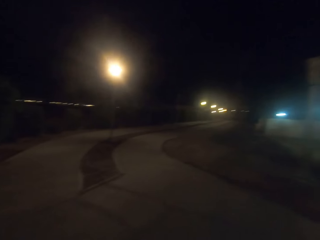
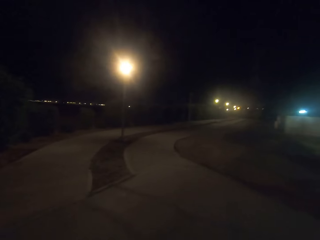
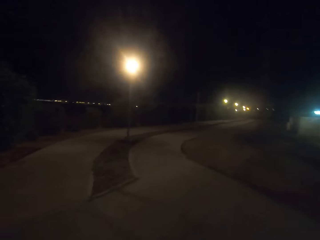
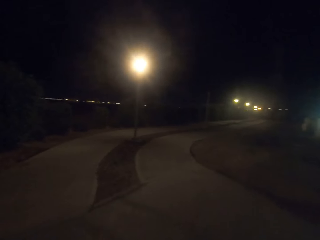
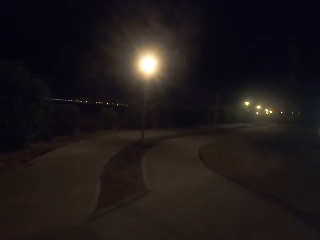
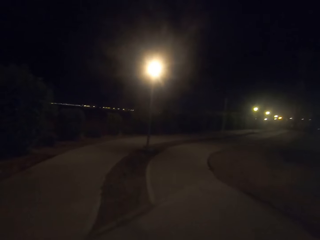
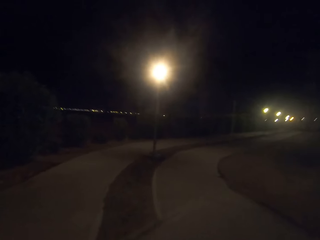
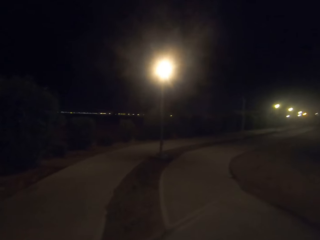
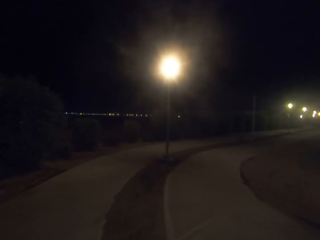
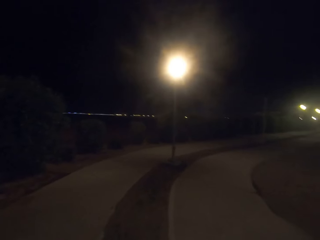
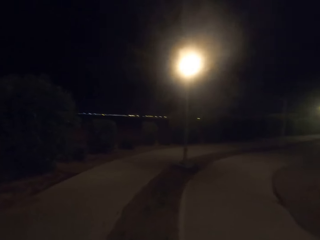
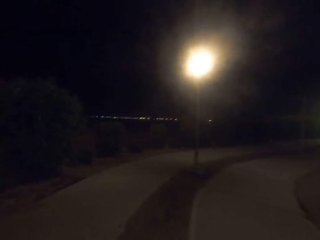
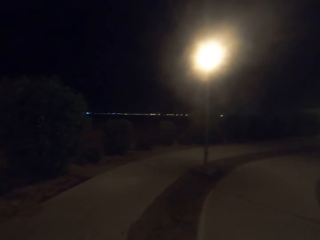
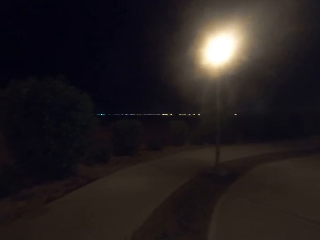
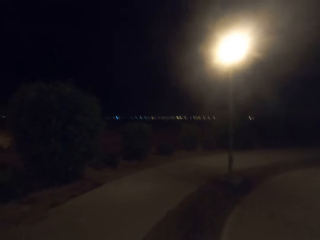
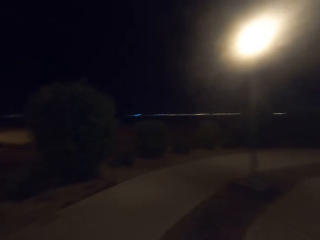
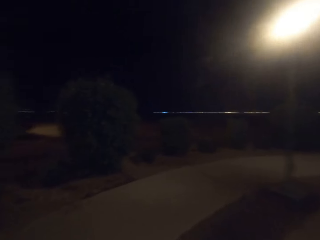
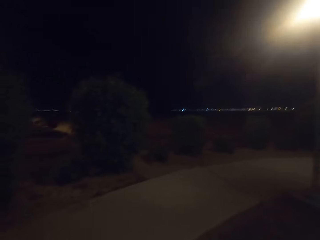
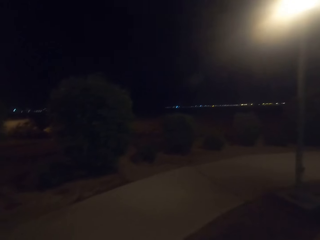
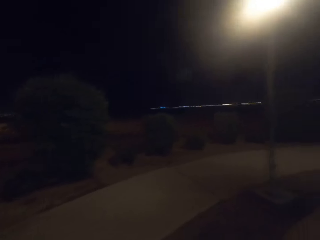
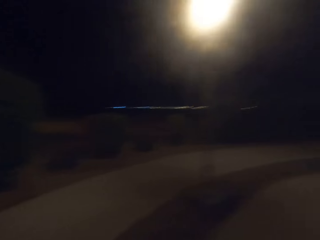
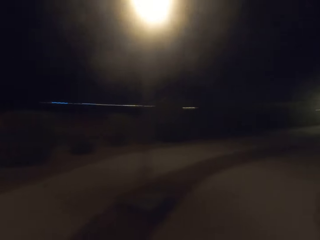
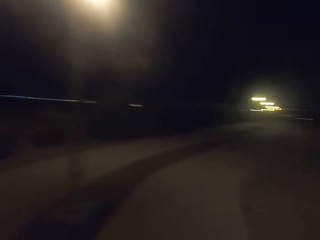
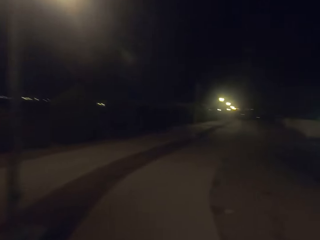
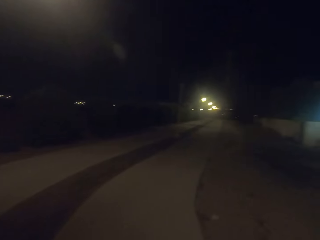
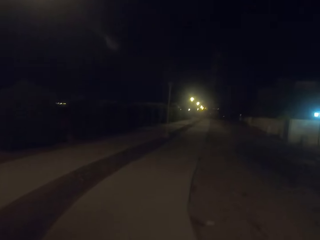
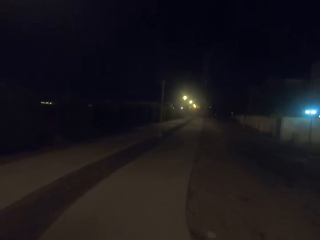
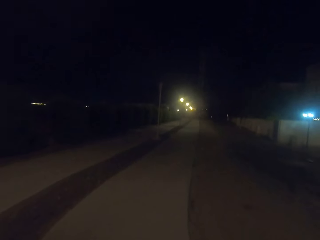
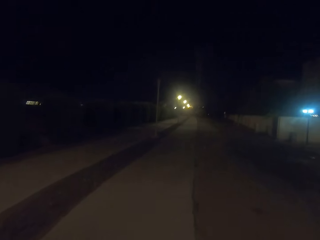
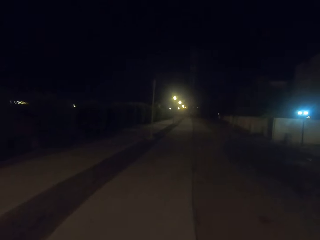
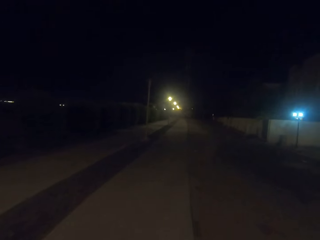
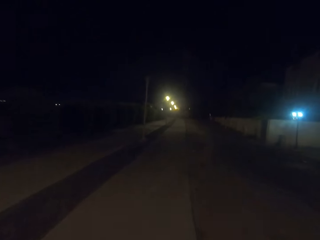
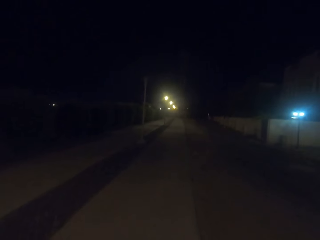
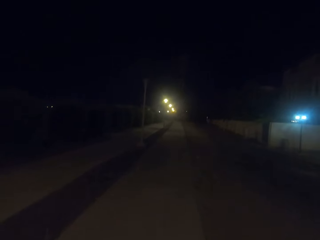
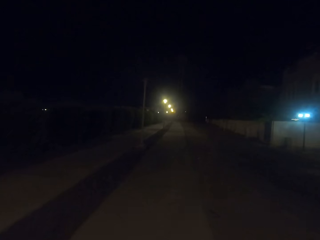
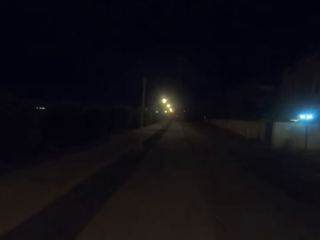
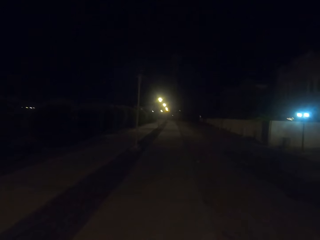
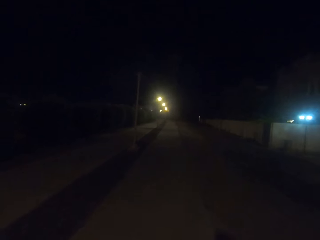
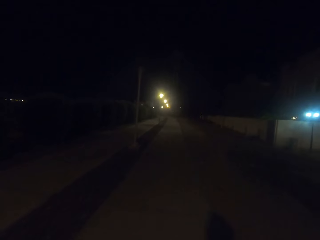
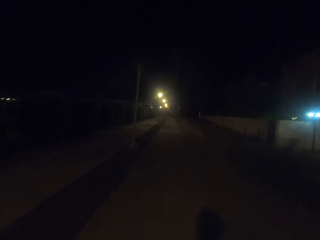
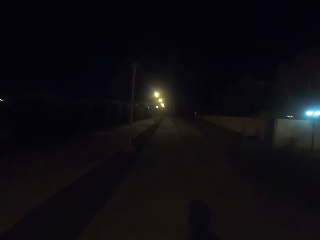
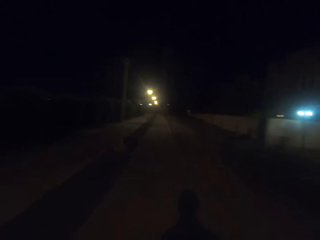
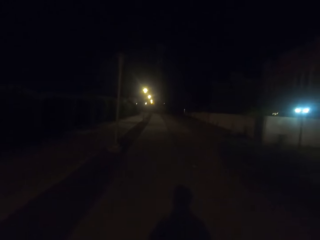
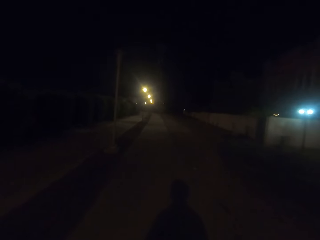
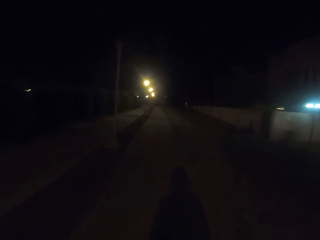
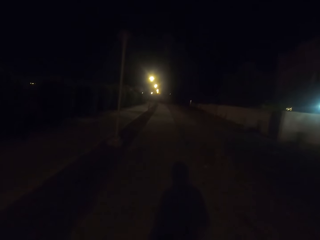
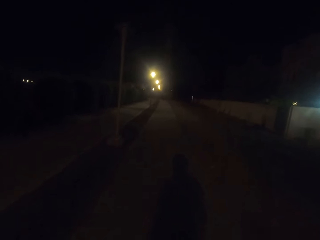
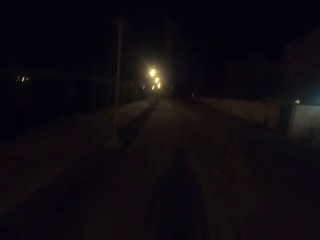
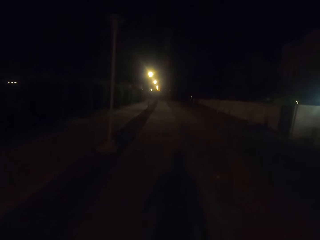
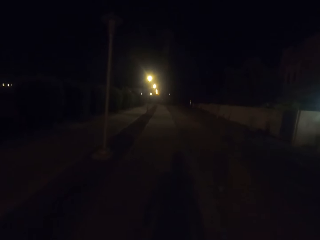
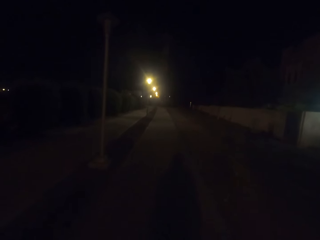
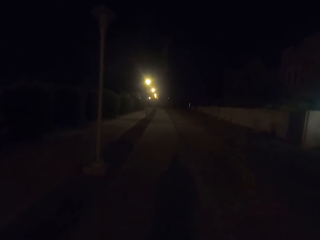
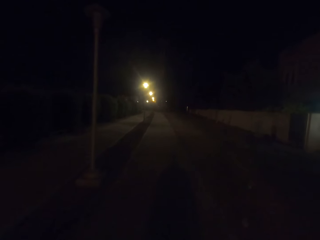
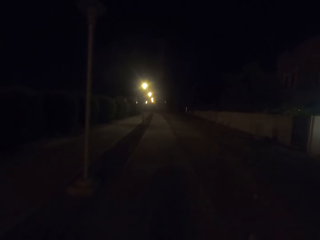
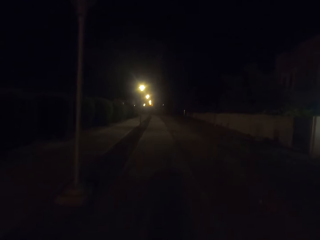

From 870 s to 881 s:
The camera wearer walks through the walkways.

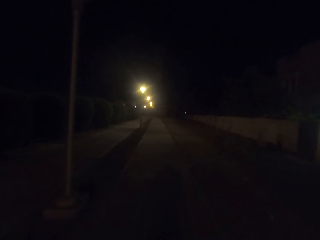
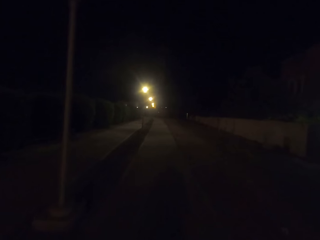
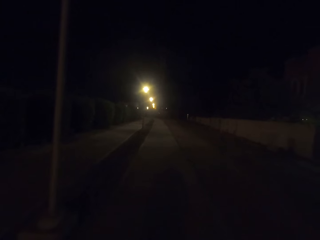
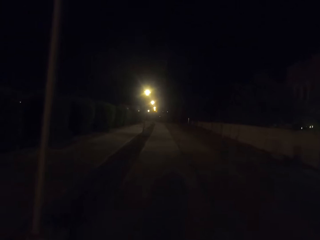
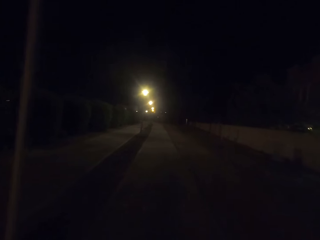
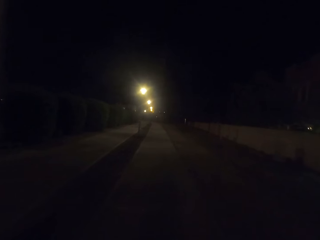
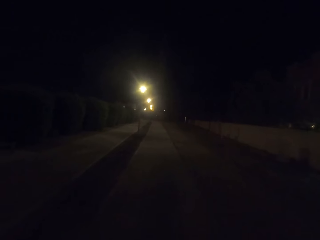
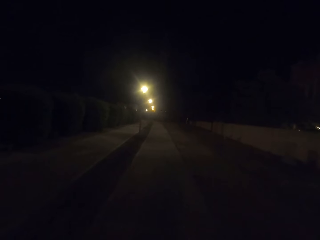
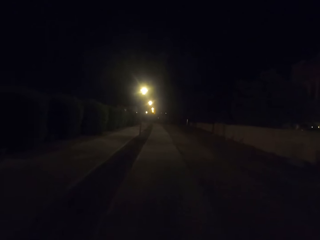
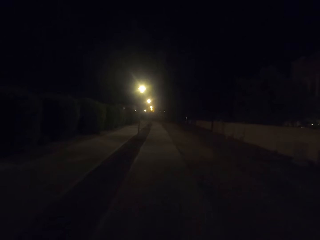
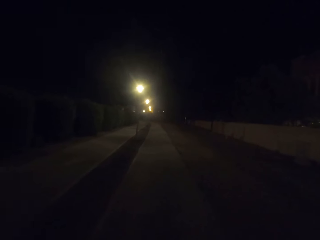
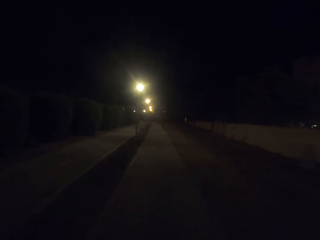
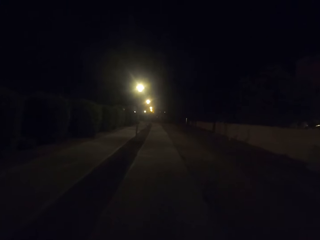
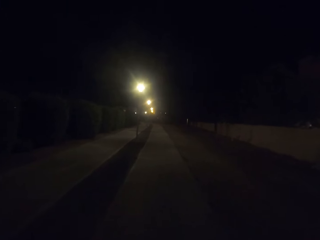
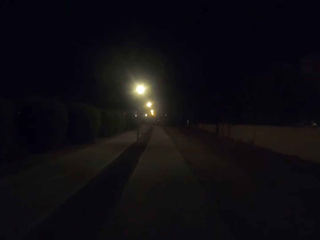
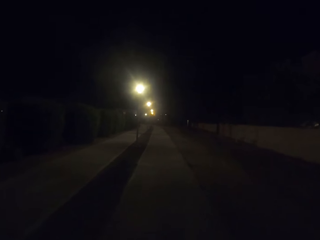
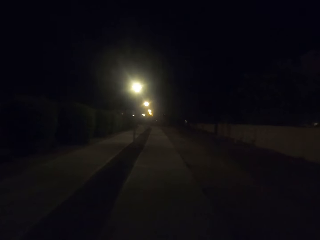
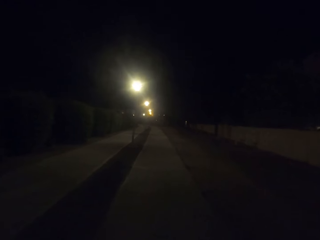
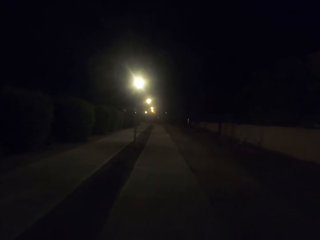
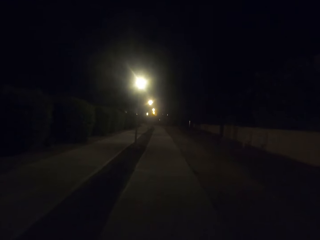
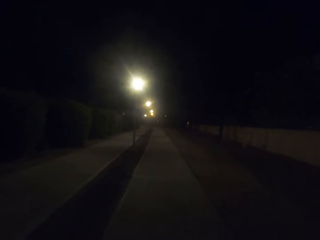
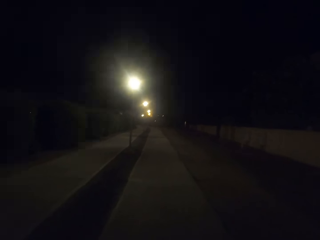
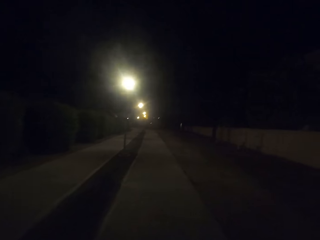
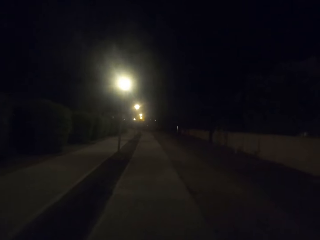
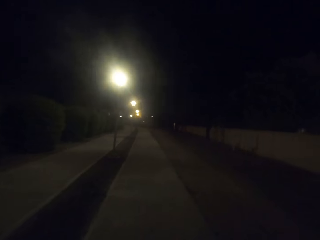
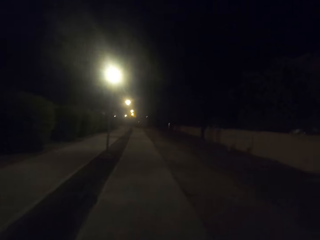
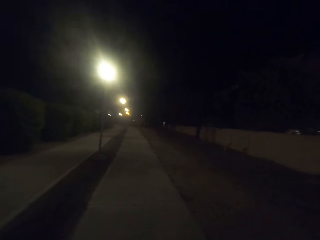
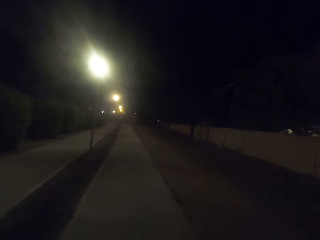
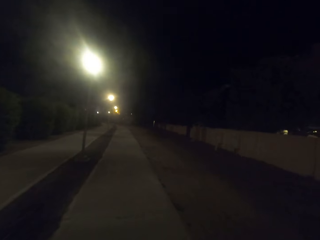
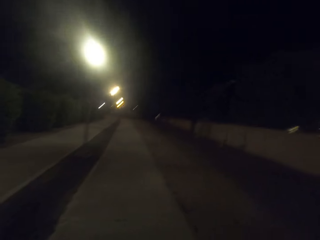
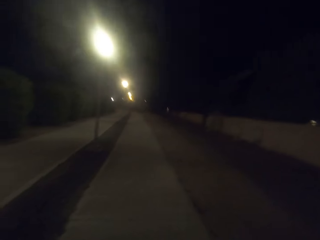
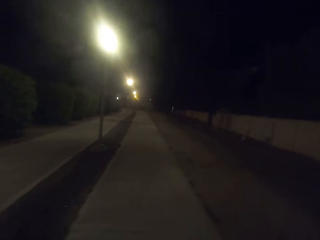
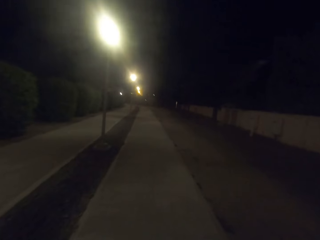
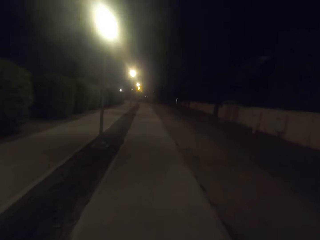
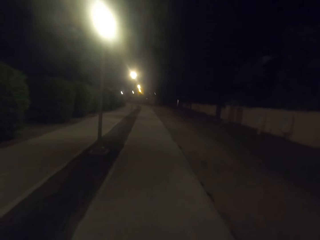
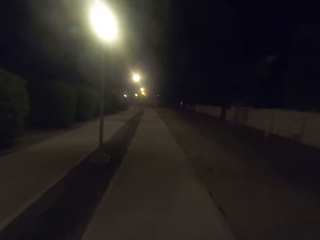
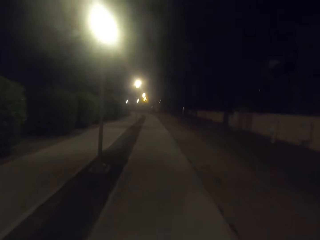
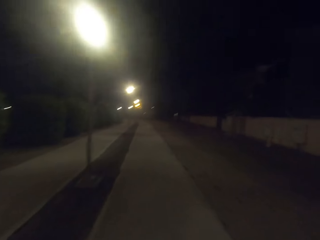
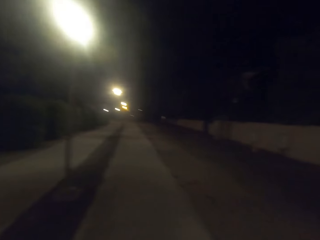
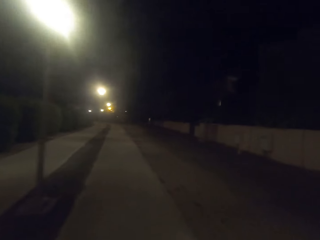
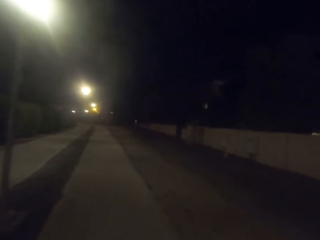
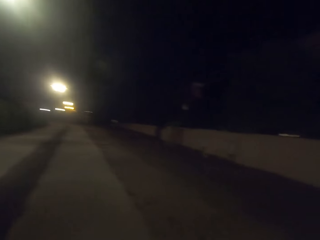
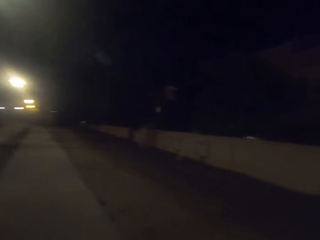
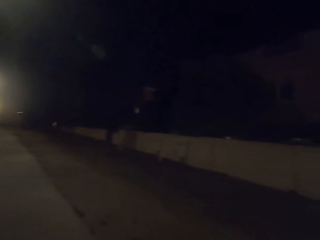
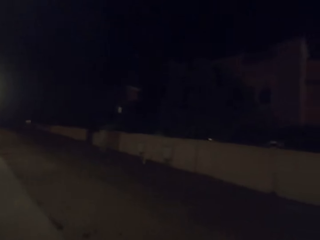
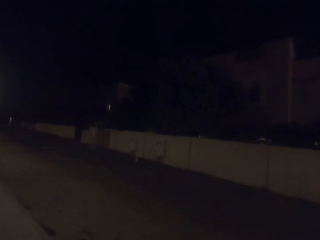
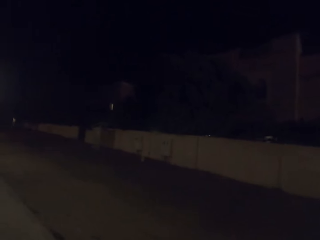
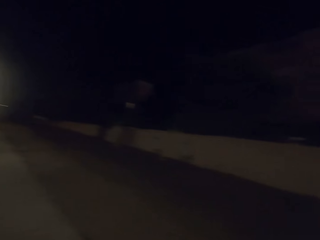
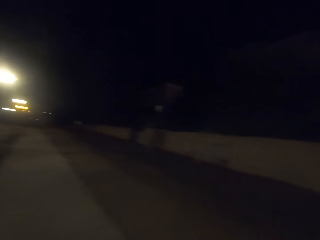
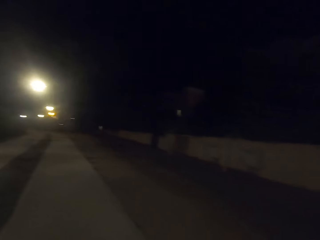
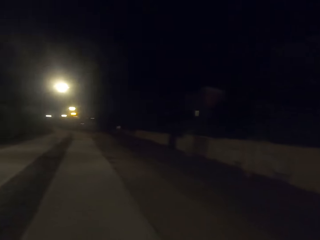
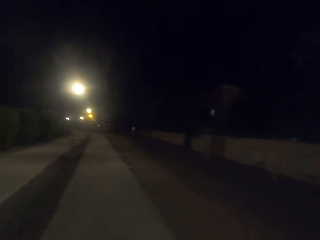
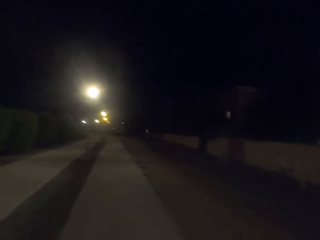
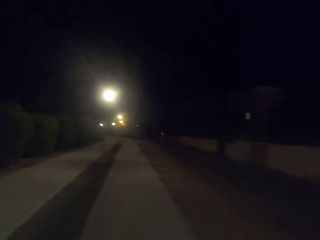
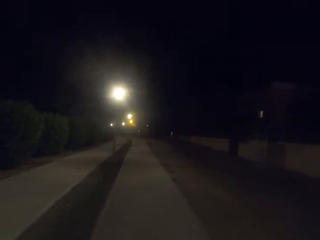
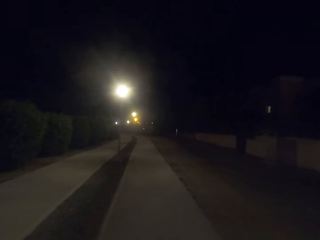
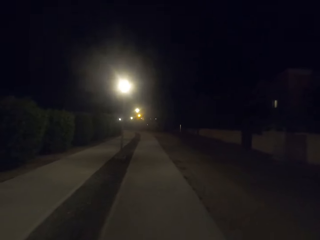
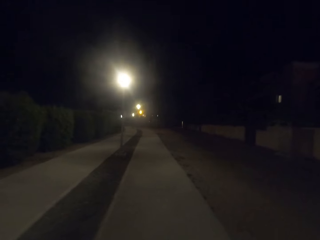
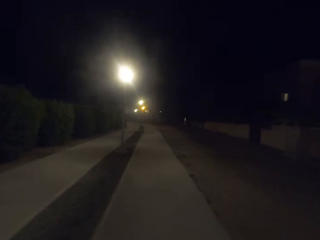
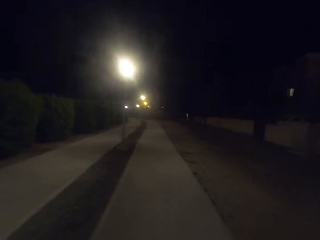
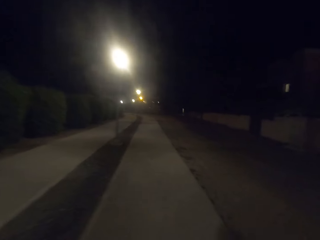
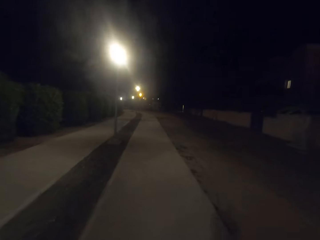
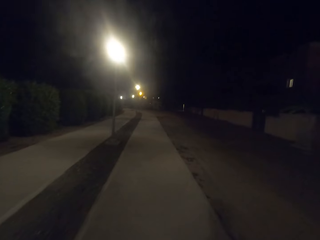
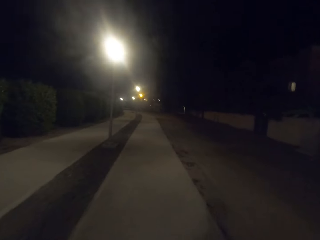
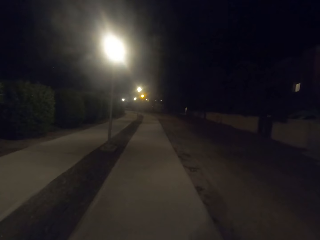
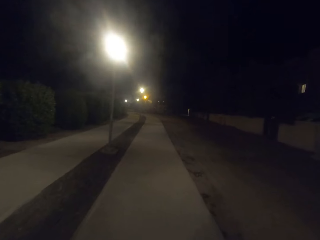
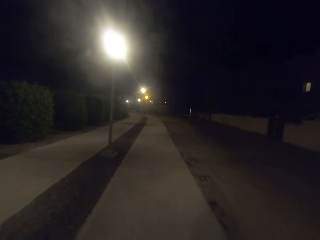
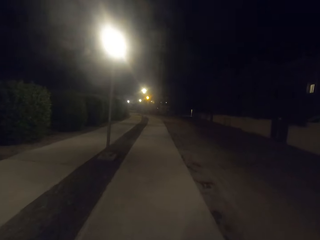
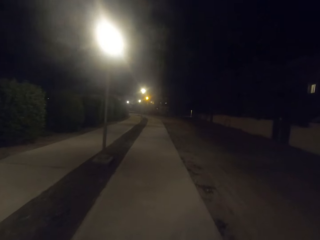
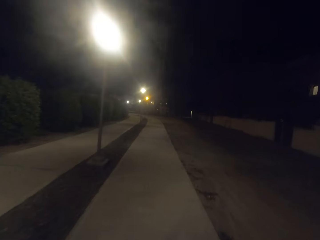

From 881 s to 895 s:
The camera wearer walks on the walkway. They look at the wall fence.
